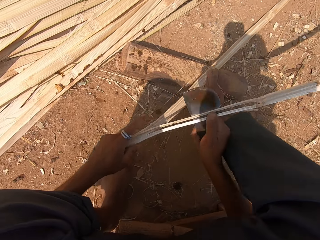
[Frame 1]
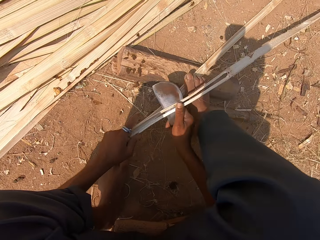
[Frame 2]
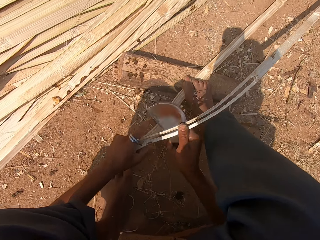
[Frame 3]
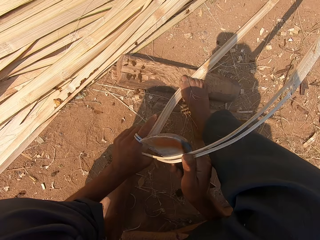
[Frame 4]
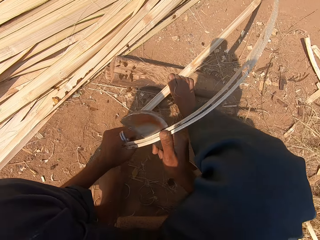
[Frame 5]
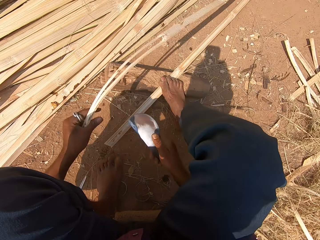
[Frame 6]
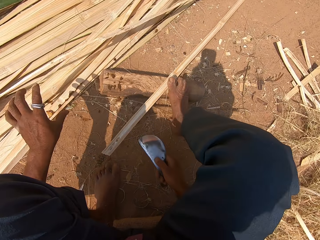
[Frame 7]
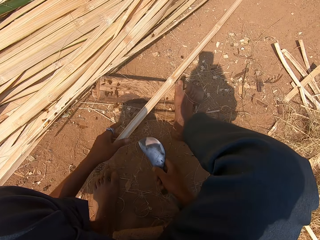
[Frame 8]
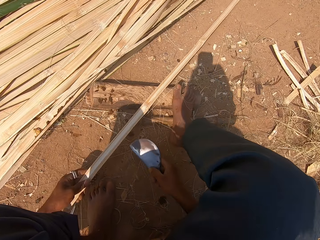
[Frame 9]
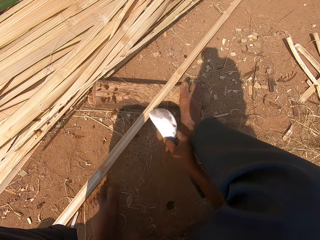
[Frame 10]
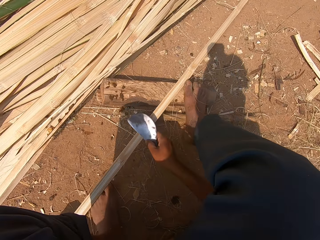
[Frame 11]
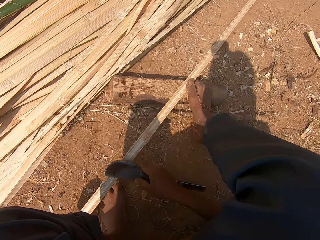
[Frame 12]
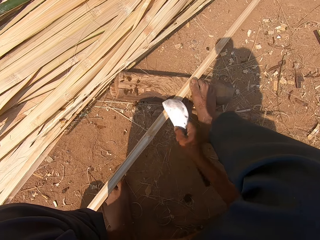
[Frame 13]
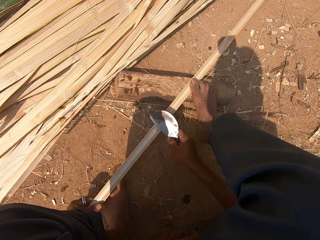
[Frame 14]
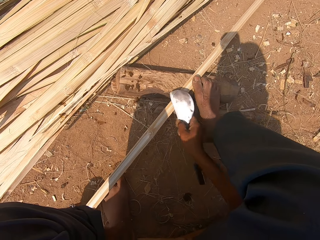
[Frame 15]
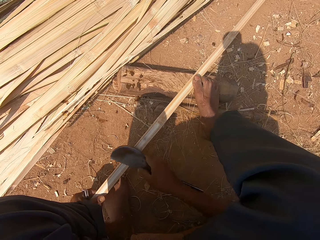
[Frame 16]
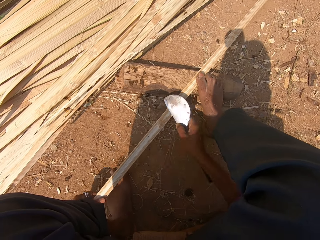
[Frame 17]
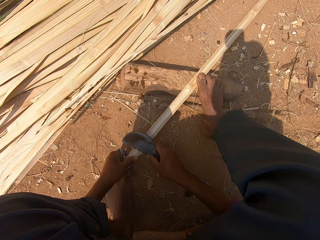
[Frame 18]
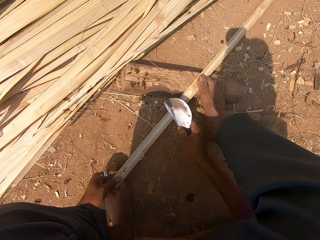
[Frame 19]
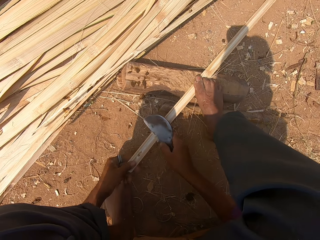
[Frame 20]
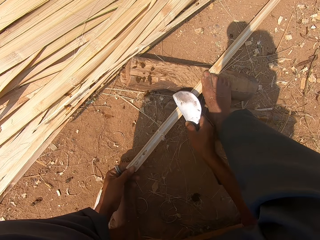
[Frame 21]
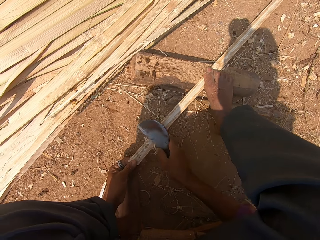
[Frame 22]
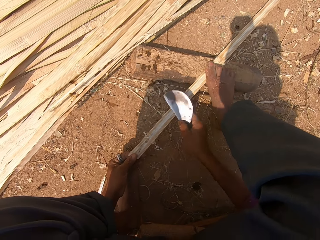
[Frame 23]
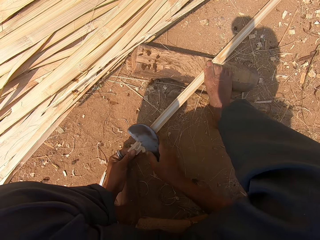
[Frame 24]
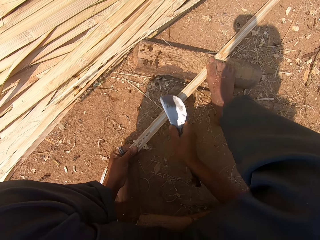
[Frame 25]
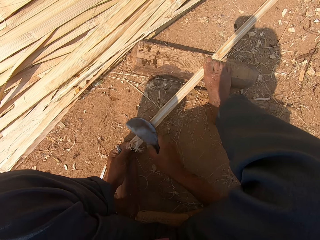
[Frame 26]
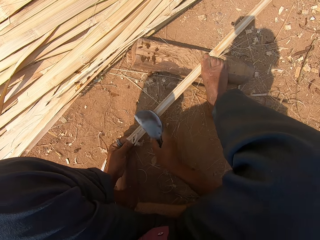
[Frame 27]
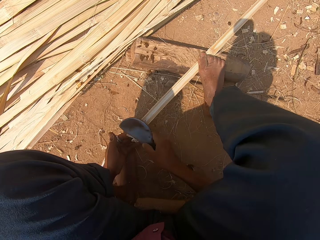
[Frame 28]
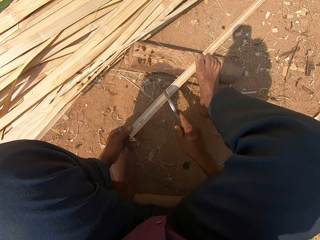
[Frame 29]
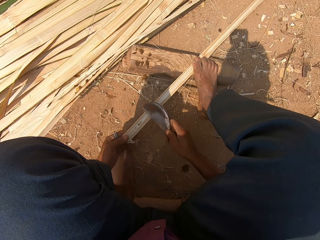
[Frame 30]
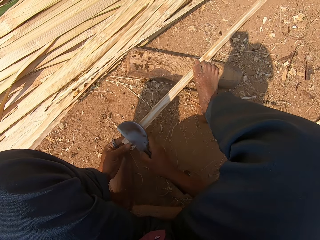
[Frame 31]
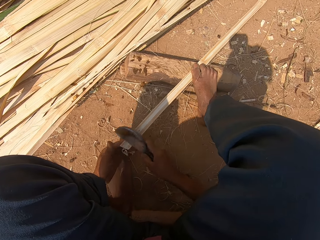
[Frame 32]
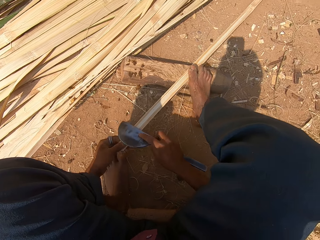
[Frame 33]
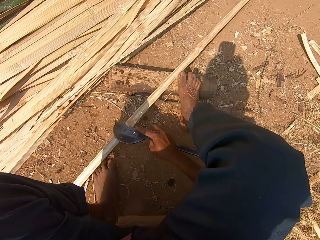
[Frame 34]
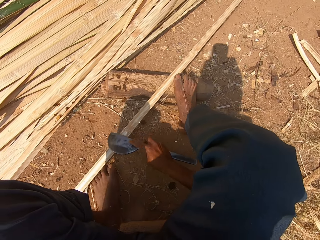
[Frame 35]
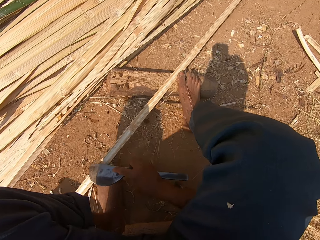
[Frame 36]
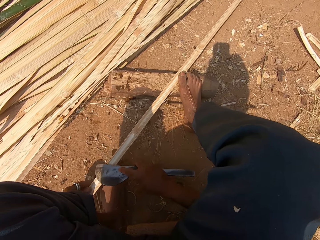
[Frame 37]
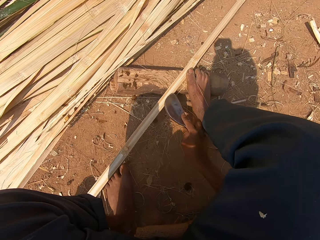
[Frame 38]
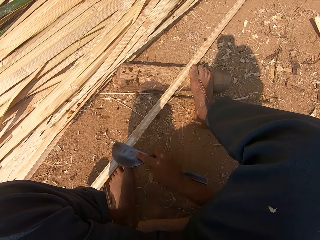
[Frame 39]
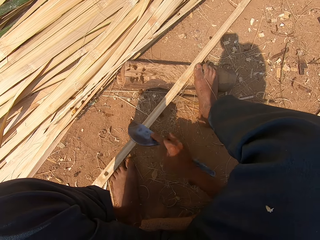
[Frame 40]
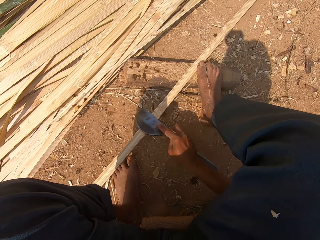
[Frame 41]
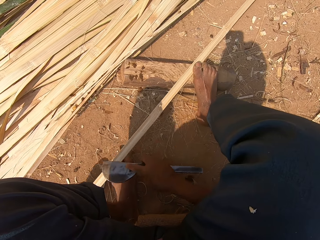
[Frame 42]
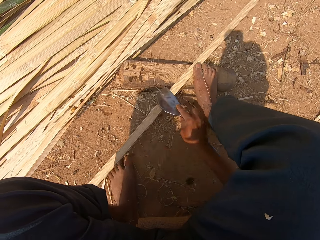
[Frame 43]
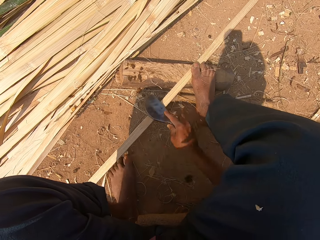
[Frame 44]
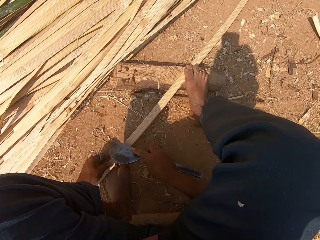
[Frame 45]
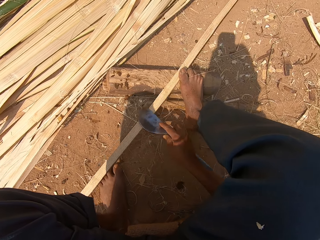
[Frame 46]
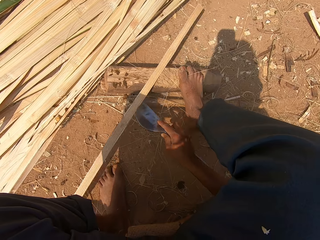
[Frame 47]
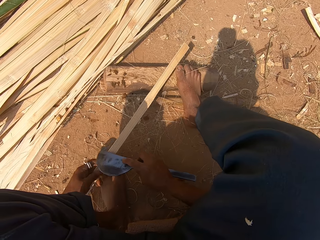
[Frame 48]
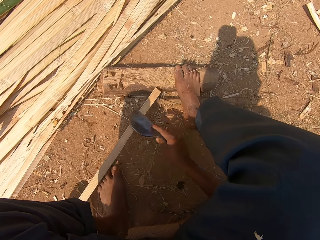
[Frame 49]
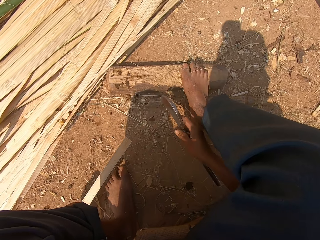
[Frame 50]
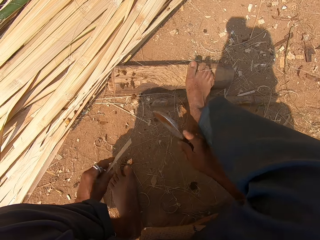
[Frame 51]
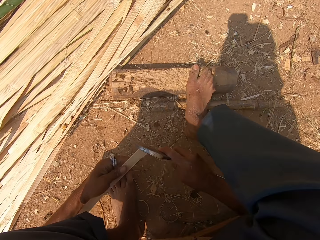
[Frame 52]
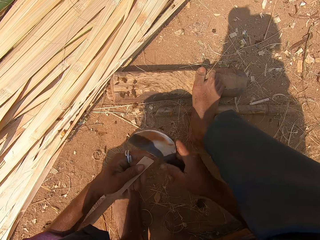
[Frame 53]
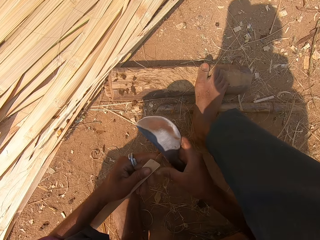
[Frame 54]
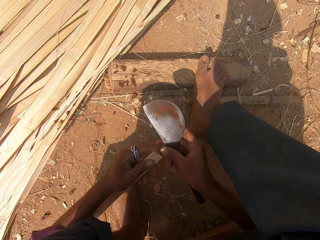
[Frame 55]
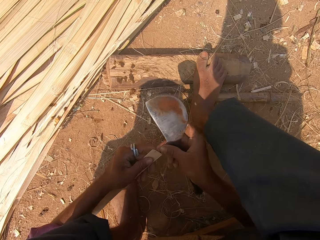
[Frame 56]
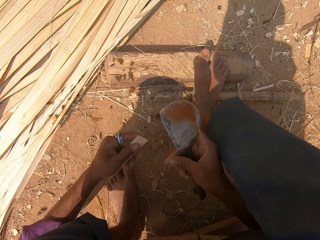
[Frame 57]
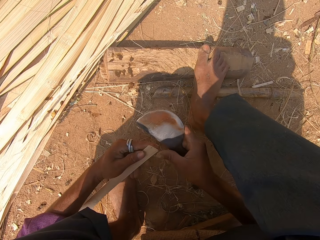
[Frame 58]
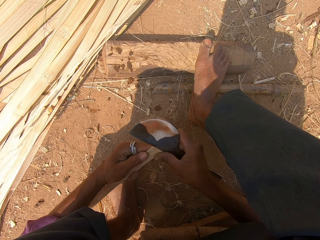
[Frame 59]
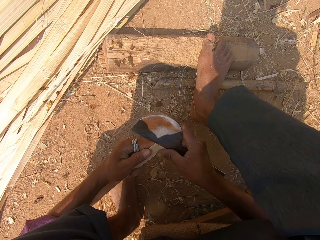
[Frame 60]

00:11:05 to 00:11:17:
The camera wearer puts the bamboo stick aside. They scrub the bamboo stick with a knife.

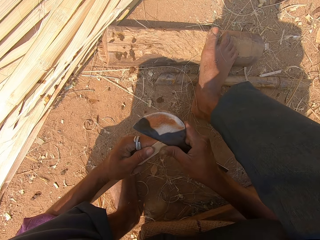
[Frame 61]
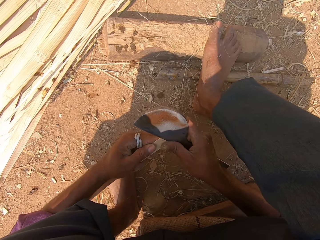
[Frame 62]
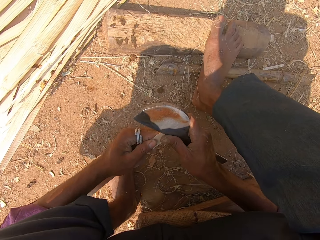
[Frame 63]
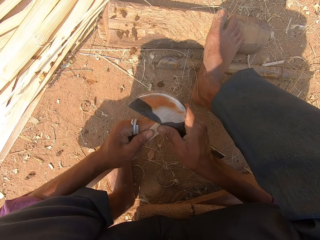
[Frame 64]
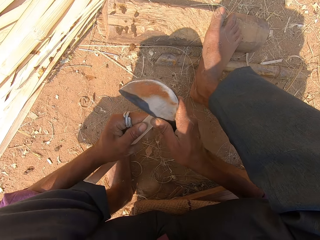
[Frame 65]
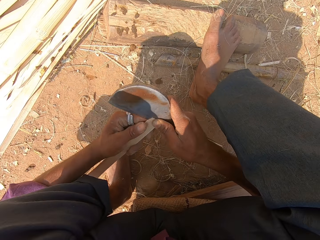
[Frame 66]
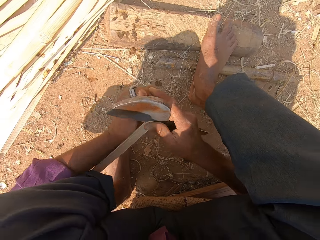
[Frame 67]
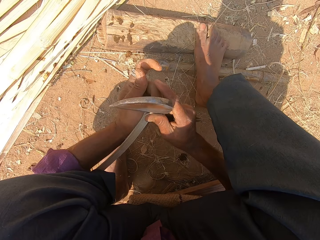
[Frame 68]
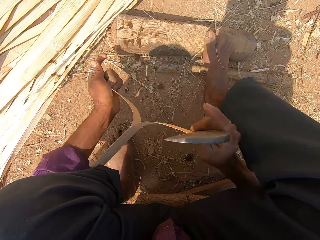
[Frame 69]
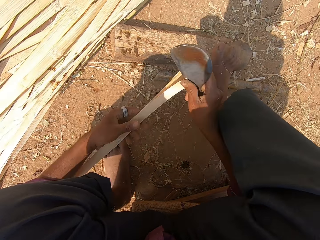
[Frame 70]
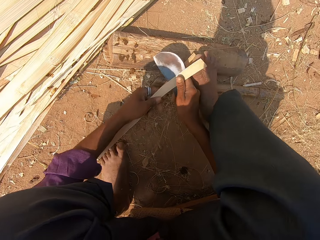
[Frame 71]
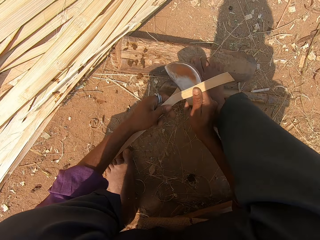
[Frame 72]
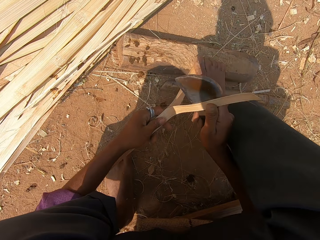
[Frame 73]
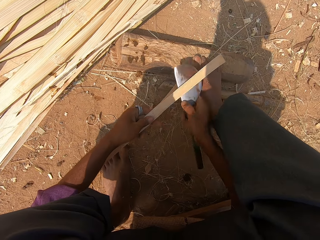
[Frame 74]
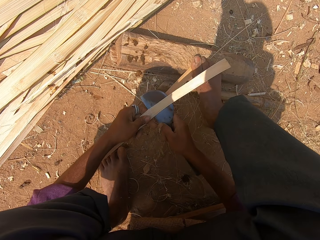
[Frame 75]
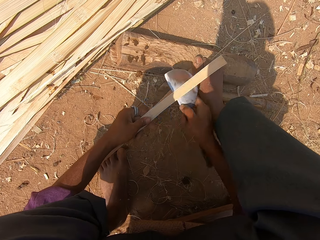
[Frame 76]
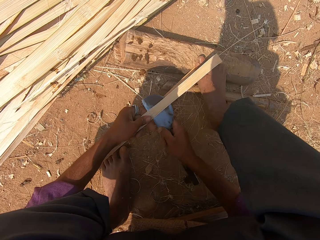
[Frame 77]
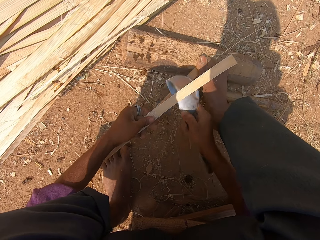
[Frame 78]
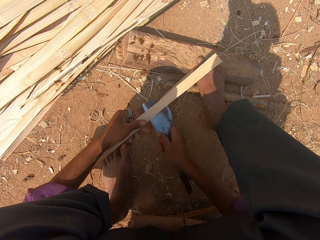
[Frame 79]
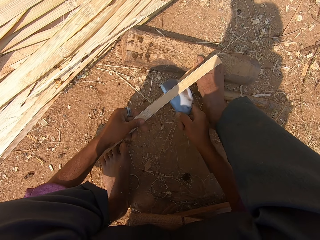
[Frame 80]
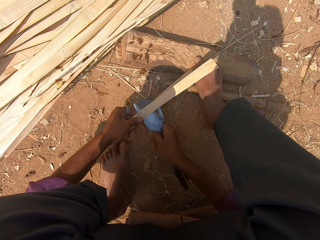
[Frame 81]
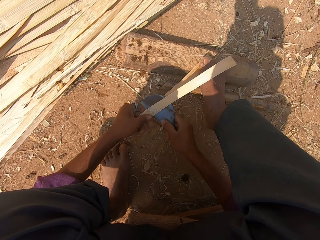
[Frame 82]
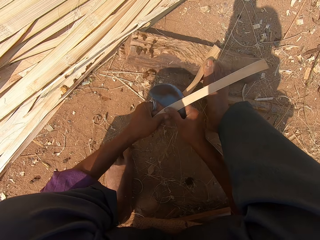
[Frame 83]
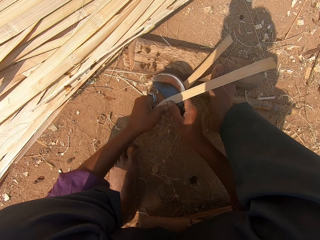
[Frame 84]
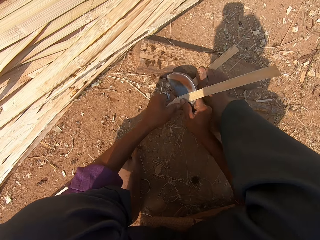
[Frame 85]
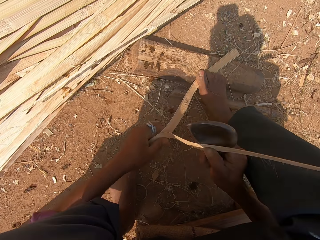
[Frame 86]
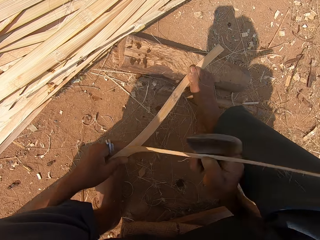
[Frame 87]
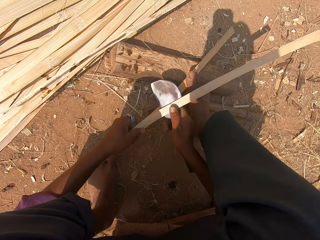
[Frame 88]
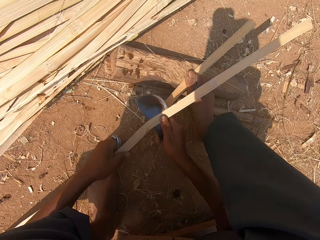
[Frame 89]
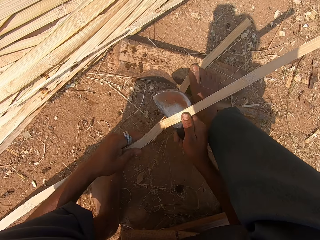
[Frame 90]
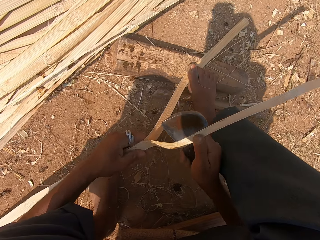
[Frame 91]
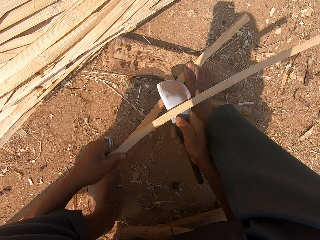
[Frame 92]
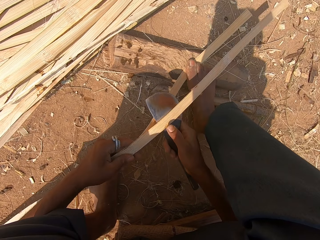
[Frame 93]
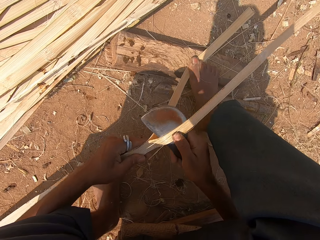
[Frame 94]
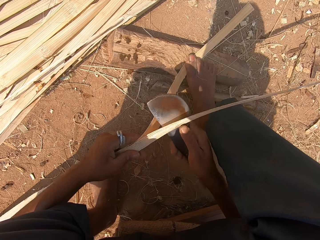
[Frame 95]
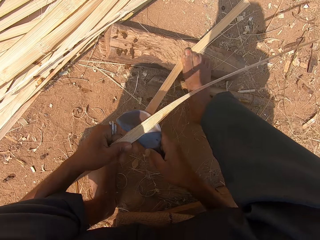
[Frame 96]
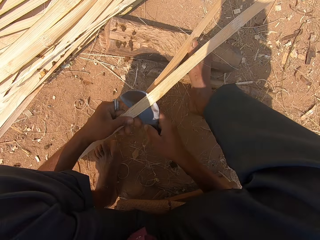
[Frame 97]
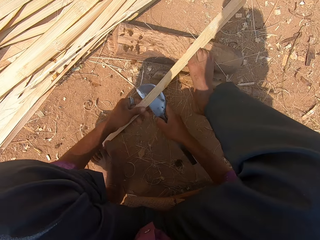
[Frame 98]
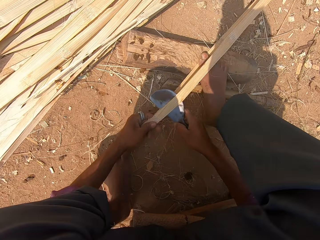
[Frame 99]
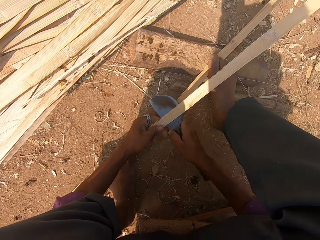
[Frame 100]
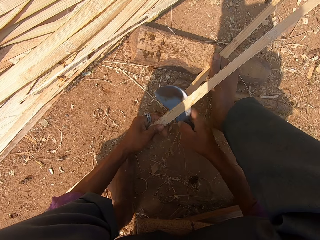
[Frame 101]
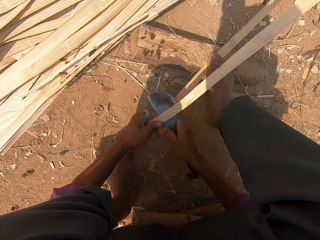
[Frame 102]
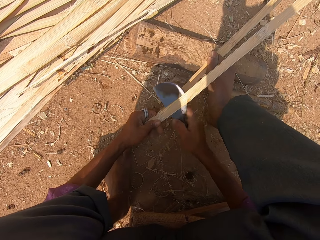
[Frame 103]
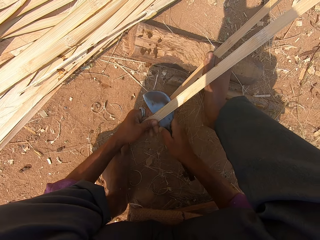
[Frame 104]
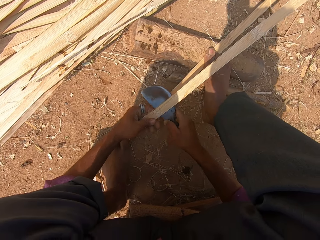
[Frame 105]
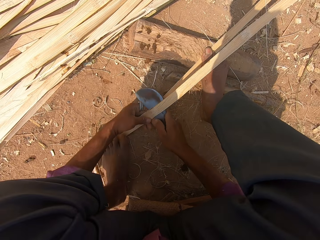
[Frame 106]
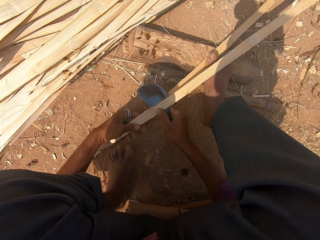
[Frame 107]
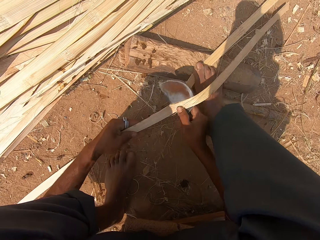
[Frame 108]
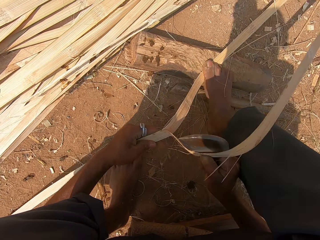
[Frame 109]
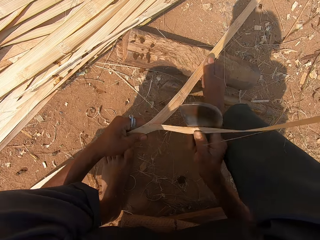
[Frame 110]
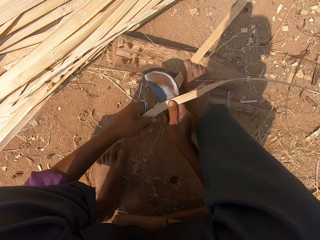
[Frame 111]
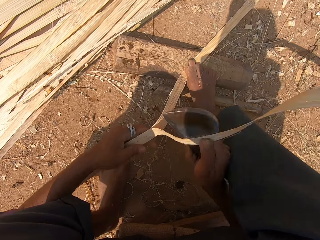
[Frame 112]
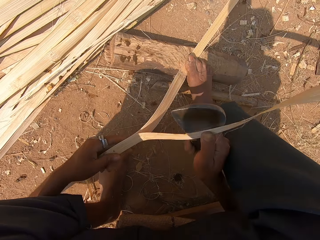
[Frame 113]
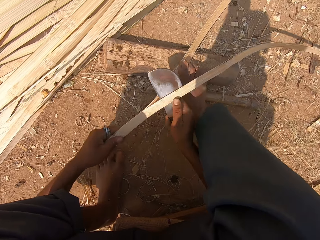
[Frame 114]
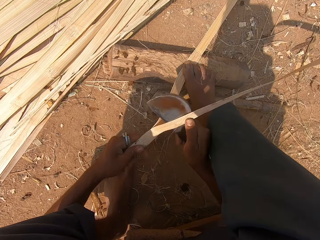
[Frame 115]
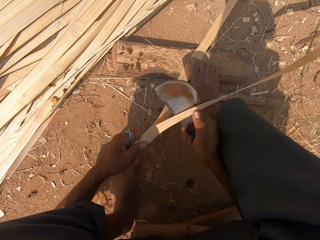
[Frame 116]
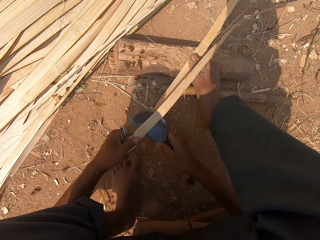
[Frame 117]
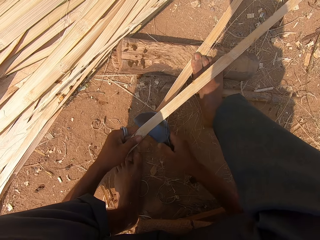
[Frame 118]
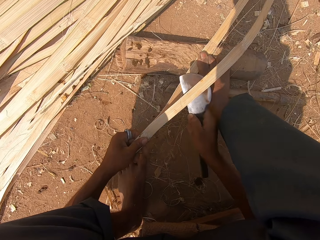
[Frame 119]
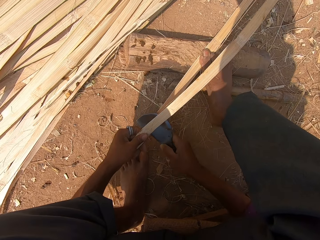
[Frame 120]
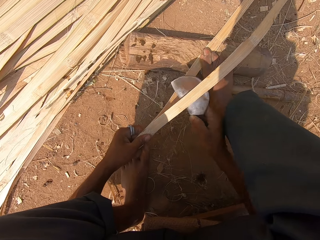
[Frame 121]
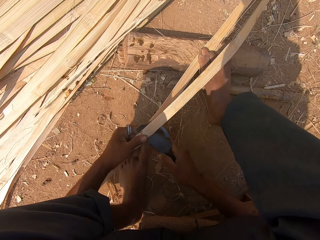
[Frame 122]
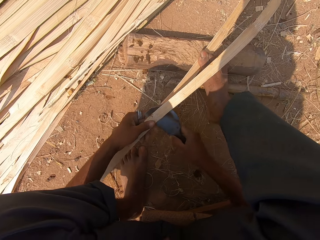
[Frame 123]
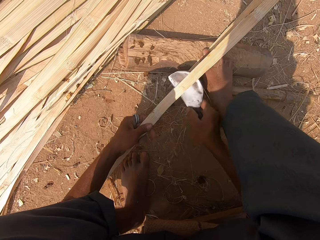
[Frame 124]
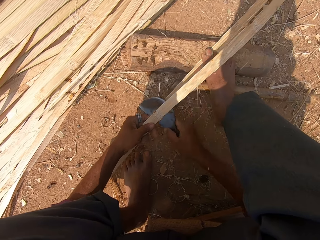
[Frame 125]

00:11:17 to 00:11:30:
The camera wearer slices the bamboo stick with a knife.
